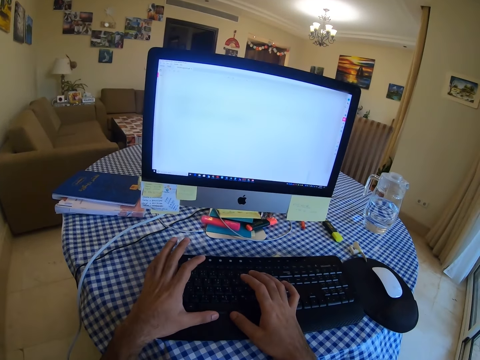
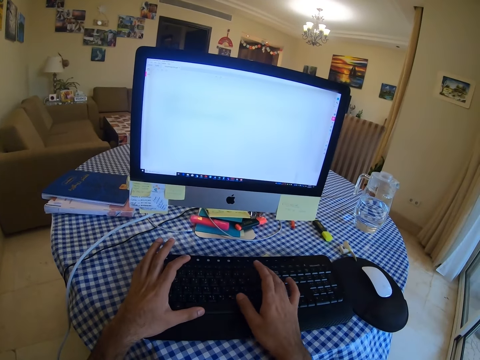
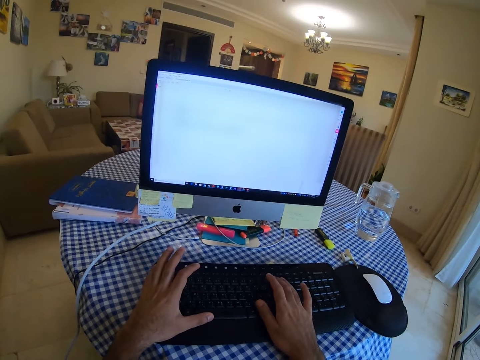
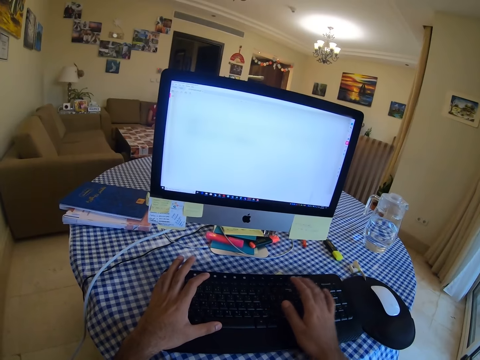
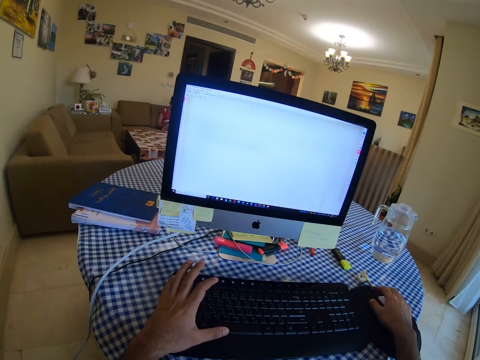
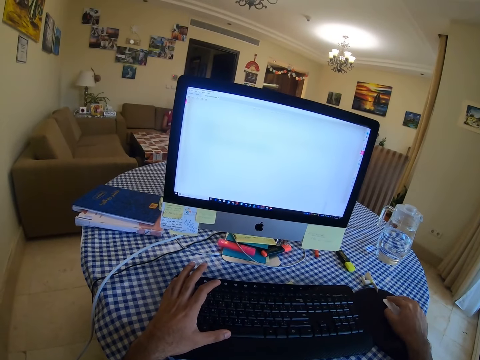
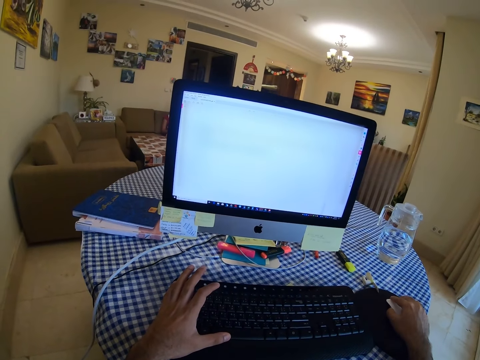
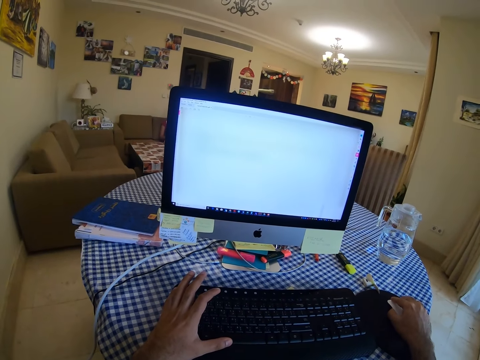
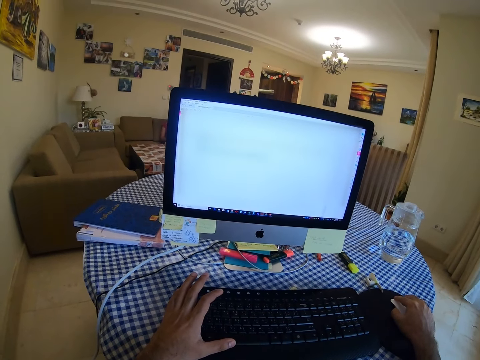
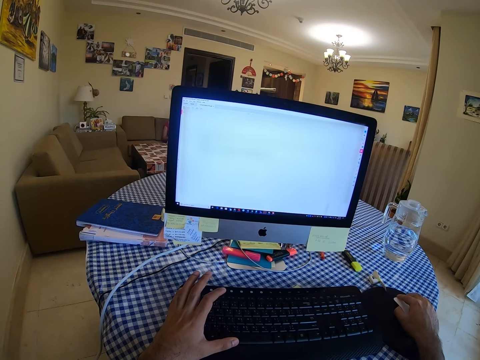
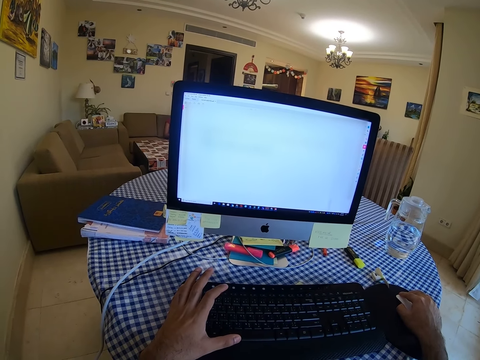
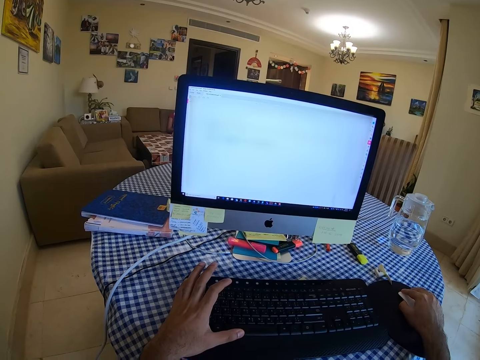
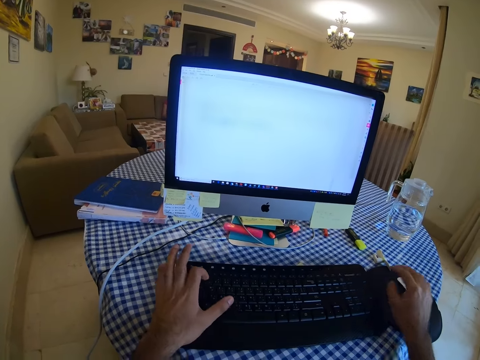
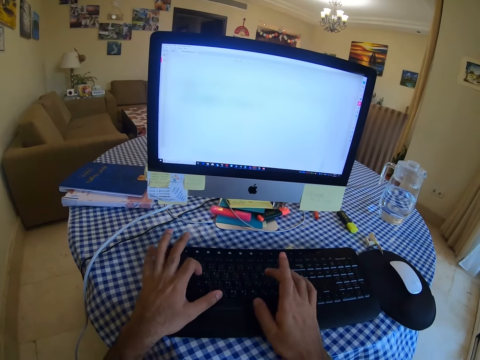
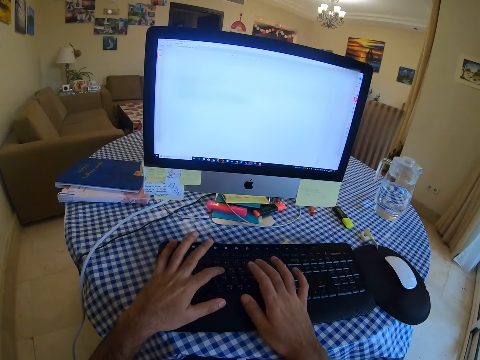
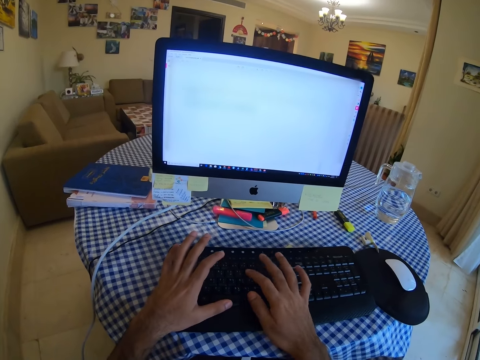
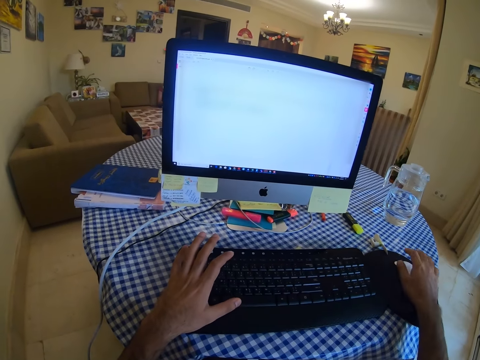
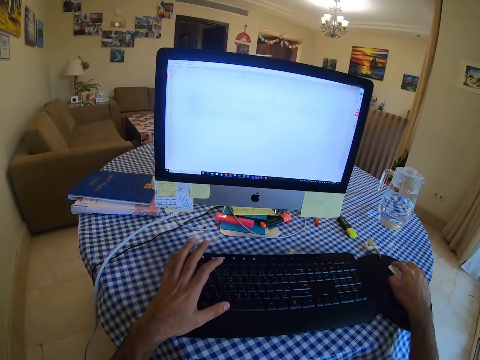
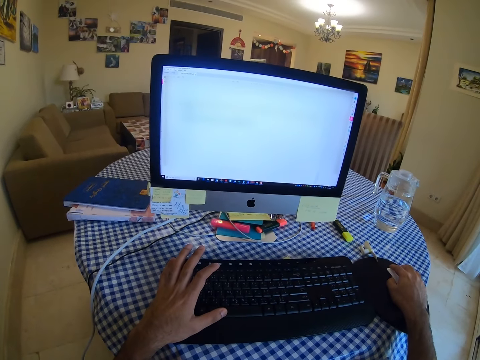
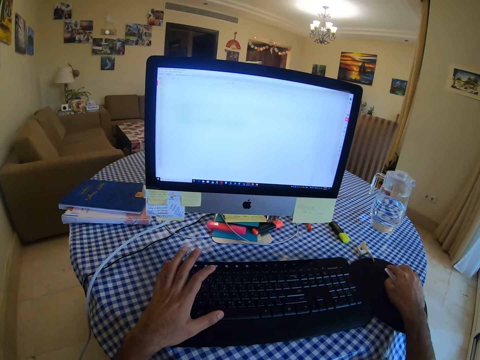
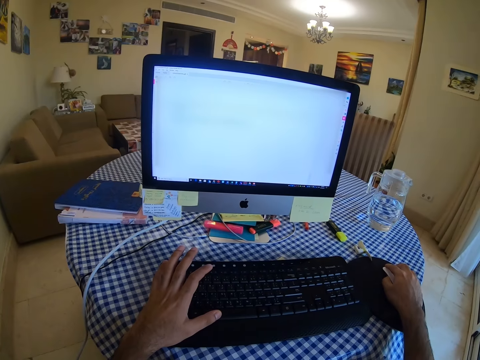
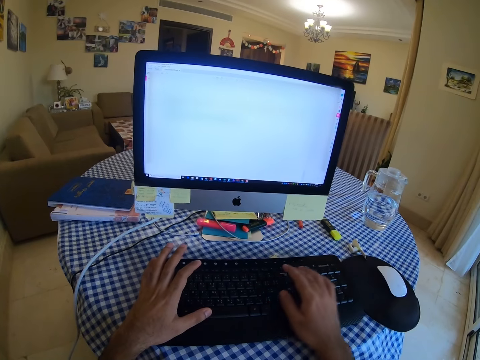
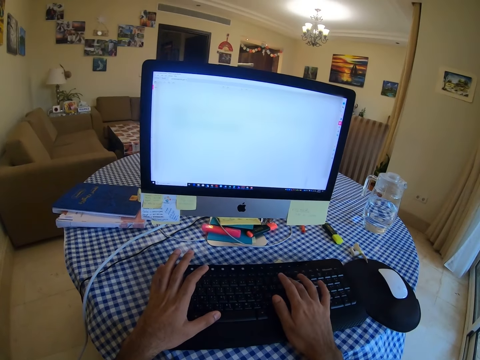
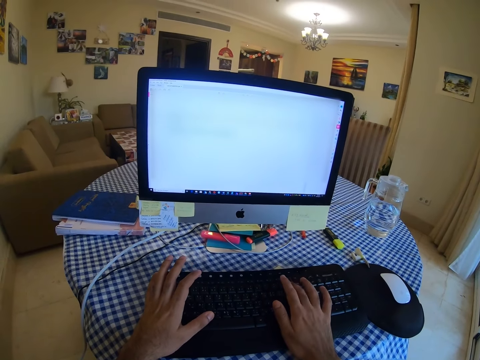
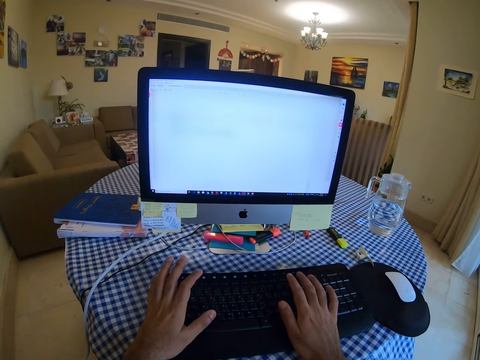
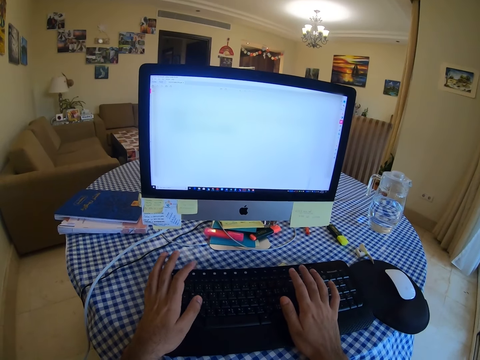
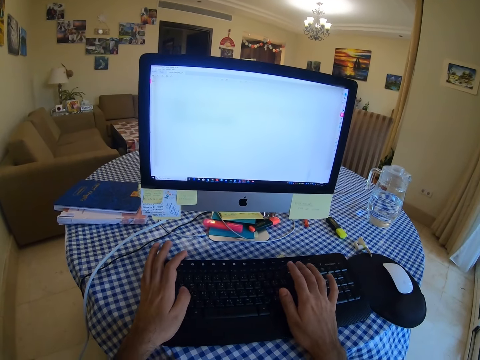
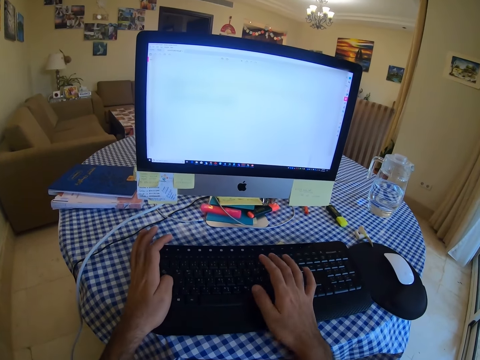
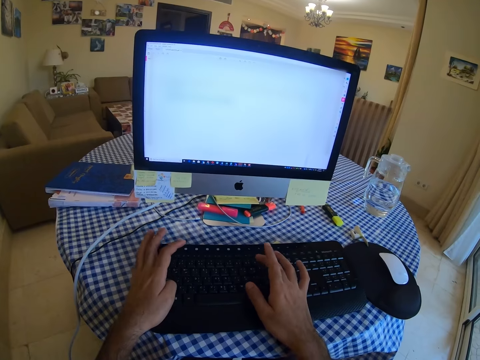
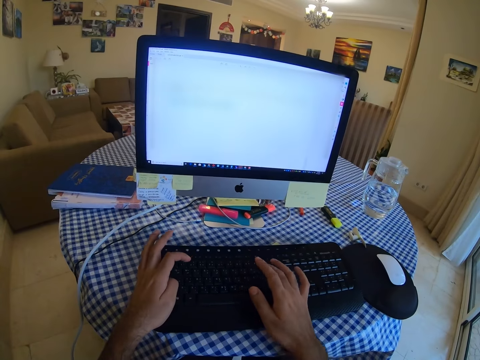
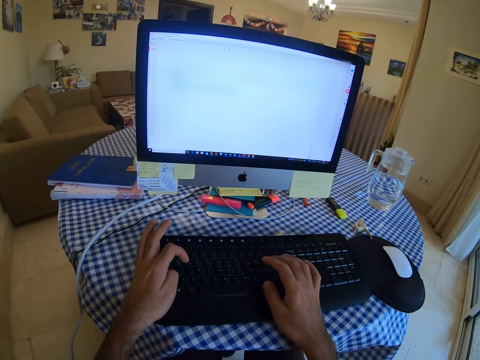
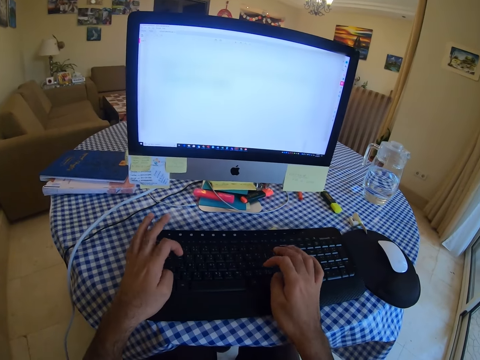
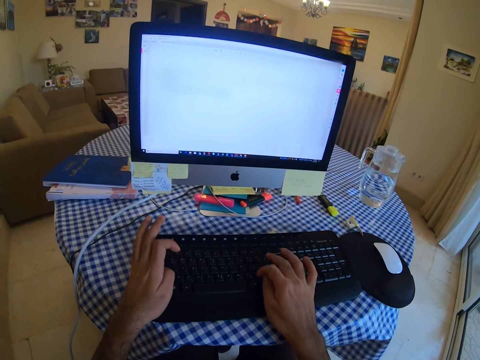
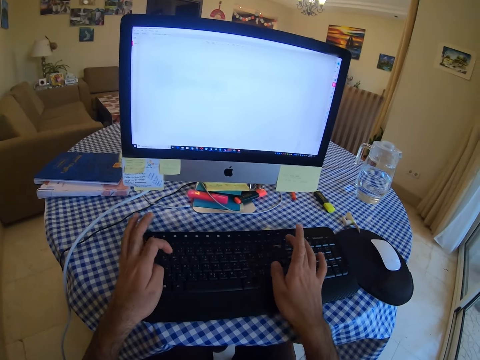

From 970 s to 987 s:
The camera wearer holds a mouse and scrolls with the mouse. They type on the keyboard. They hold the mouse and scroll with the mouse. They click the mouse. They type on the keyboard.

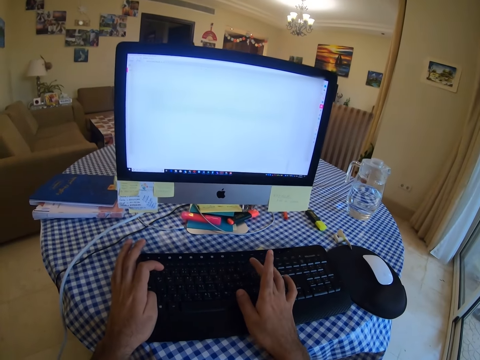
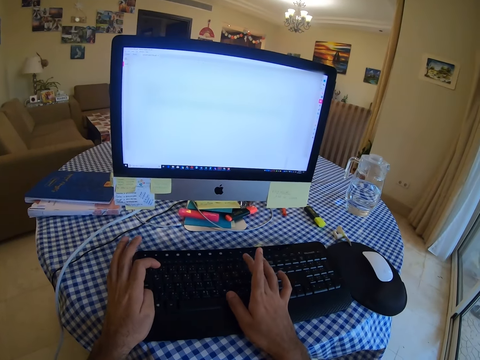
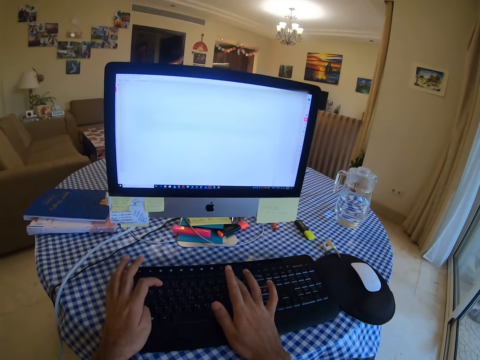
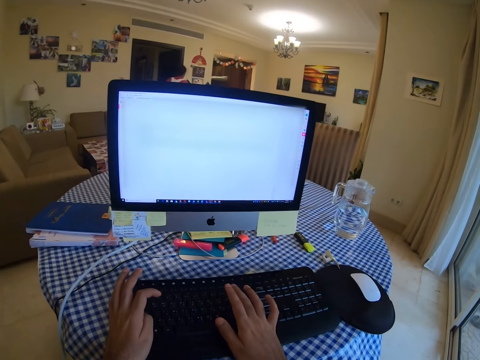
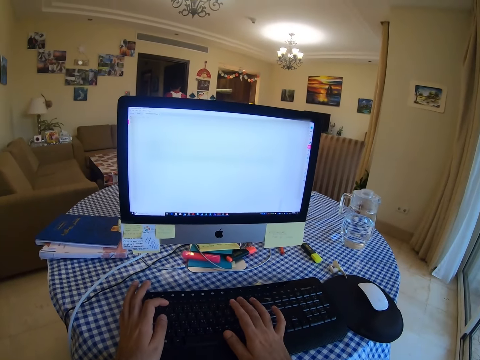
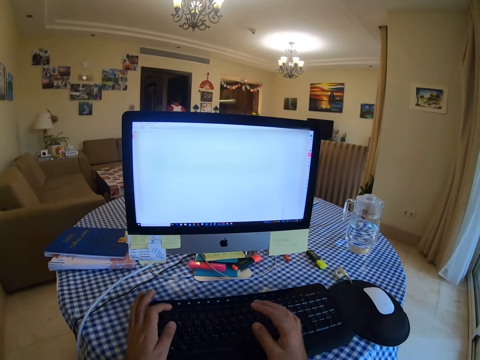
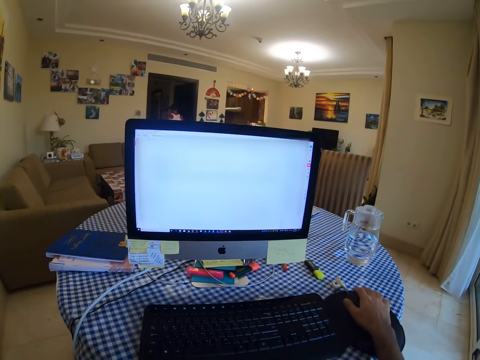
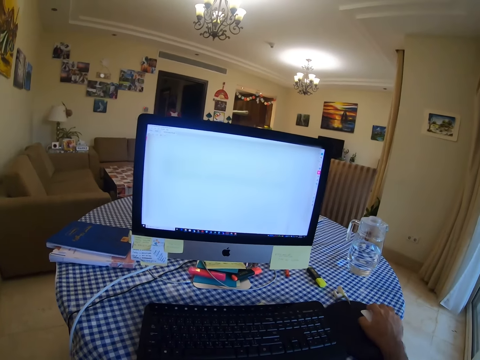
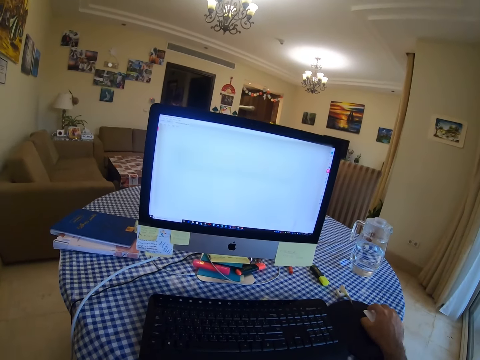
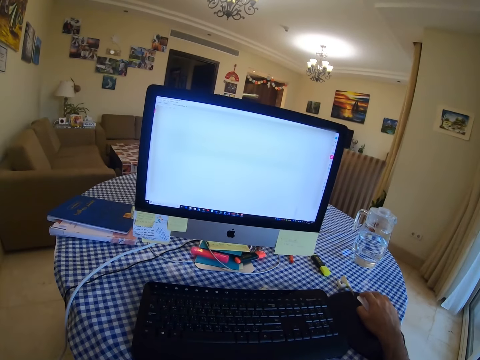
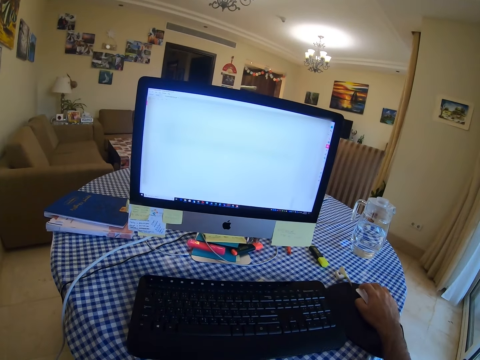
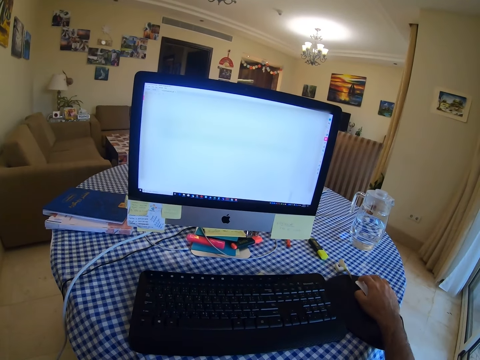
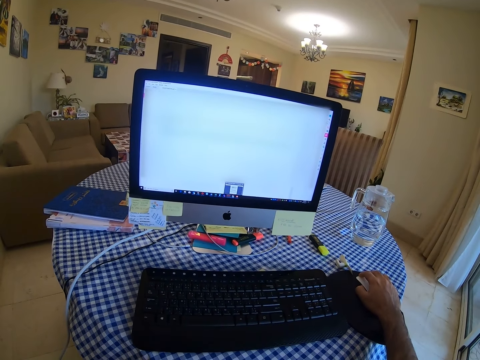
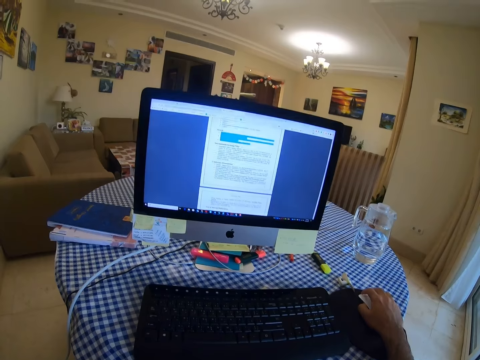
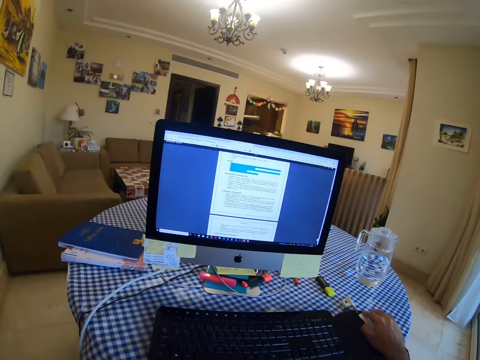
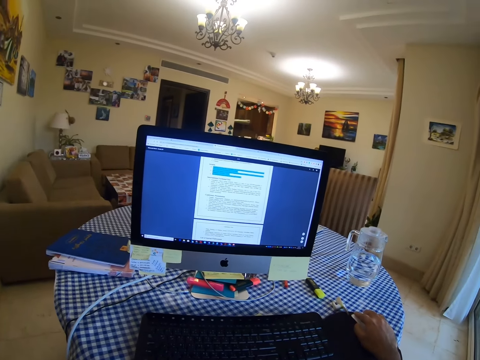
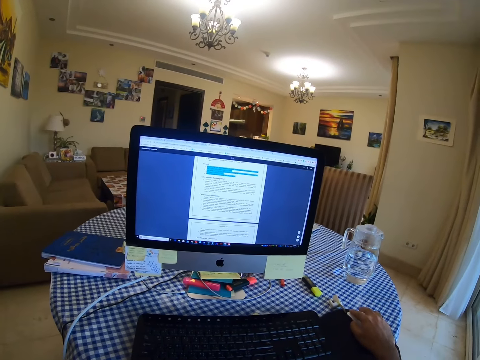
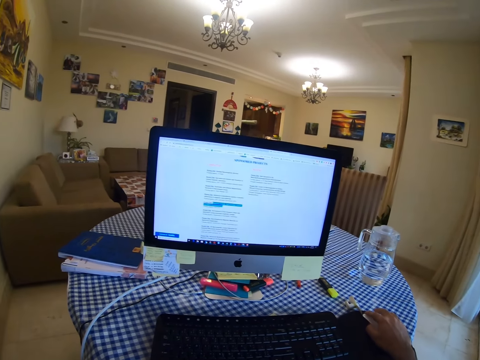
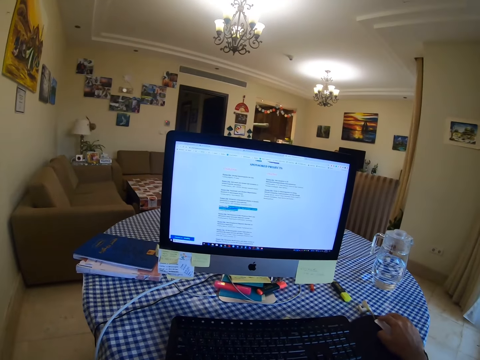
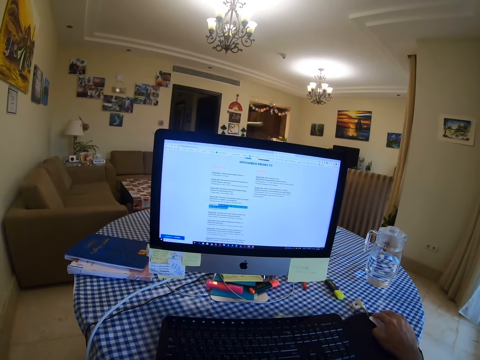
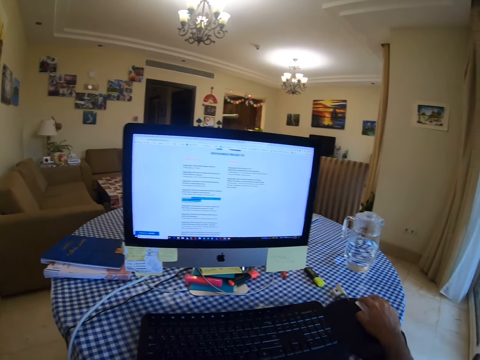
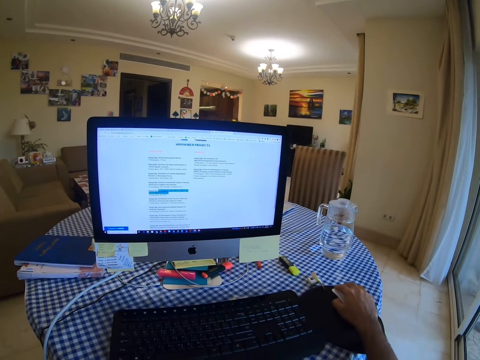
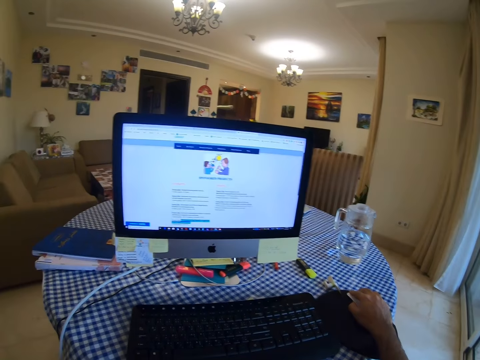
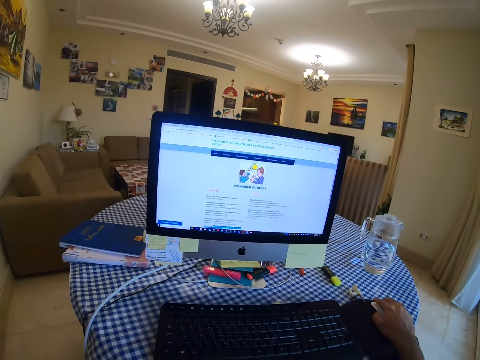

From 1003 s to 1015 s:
The camera wearer types on a keyboard. They scroll with the mouse and hold the mouse. They click the mouse. They click the mouse again.
